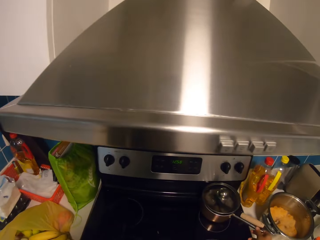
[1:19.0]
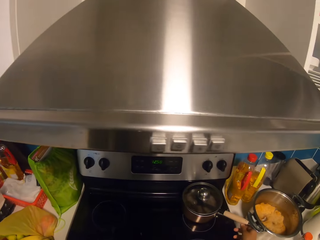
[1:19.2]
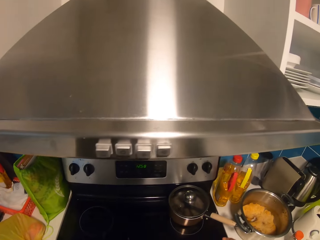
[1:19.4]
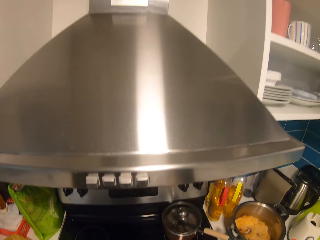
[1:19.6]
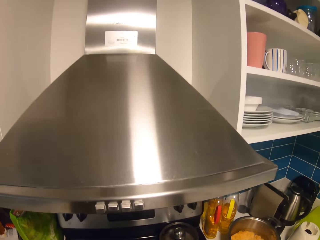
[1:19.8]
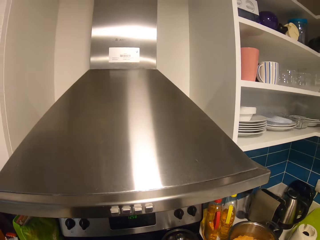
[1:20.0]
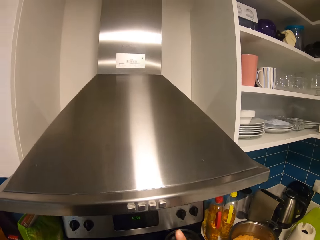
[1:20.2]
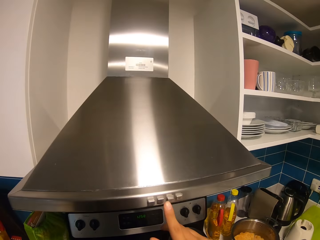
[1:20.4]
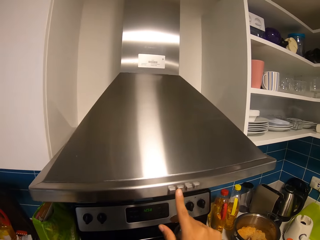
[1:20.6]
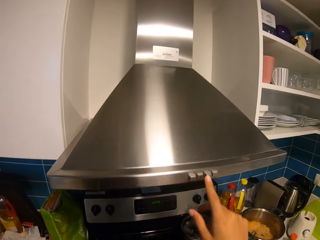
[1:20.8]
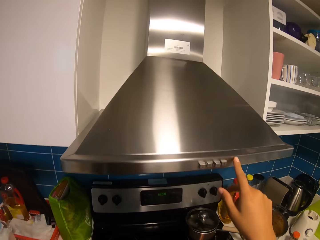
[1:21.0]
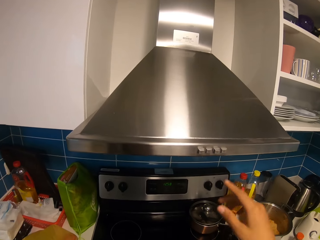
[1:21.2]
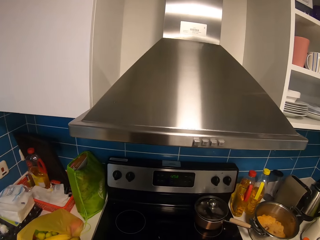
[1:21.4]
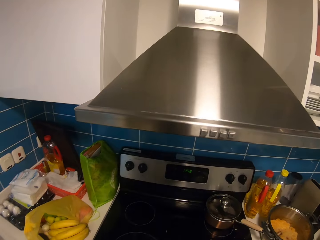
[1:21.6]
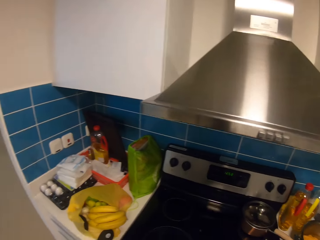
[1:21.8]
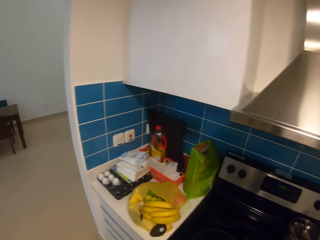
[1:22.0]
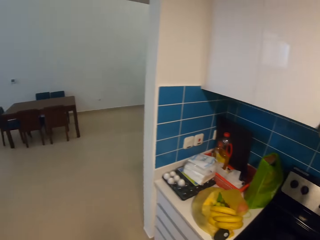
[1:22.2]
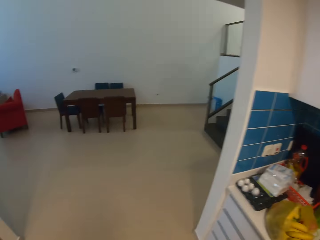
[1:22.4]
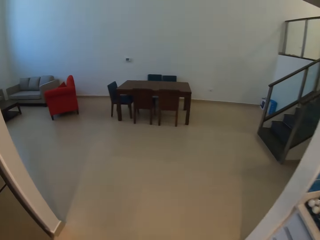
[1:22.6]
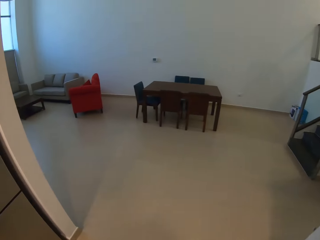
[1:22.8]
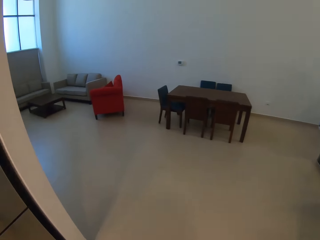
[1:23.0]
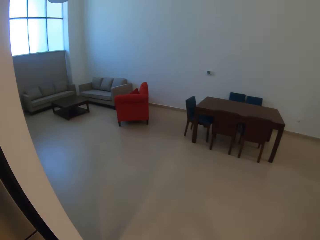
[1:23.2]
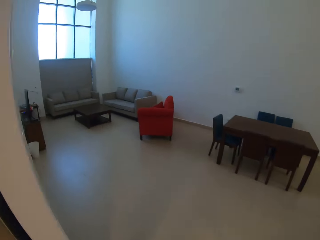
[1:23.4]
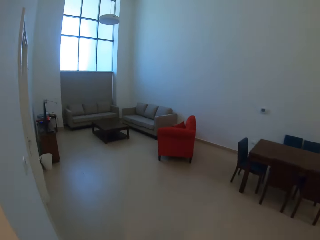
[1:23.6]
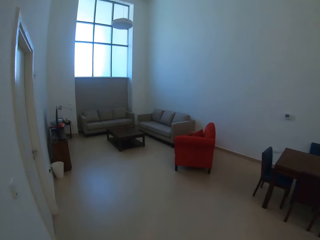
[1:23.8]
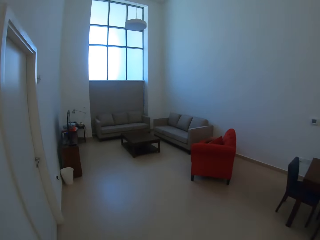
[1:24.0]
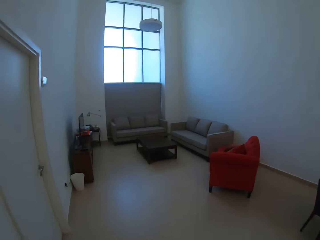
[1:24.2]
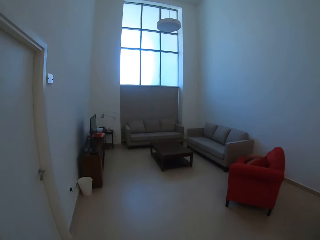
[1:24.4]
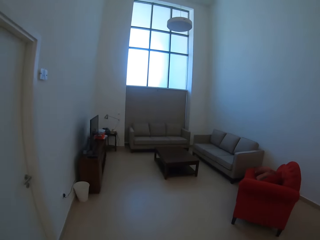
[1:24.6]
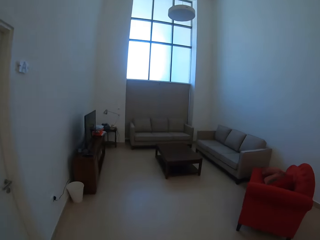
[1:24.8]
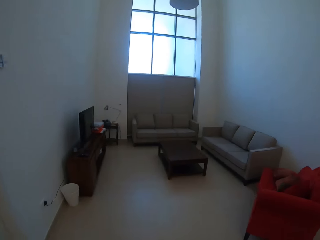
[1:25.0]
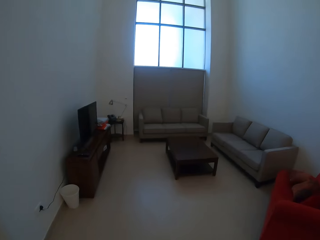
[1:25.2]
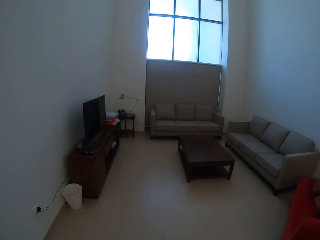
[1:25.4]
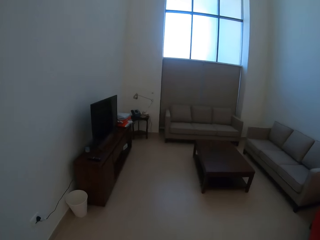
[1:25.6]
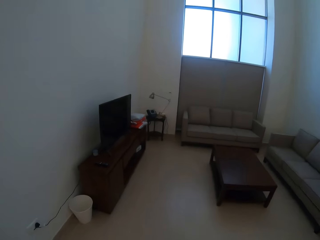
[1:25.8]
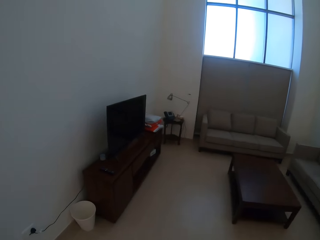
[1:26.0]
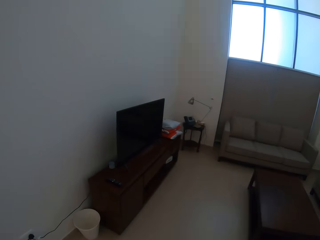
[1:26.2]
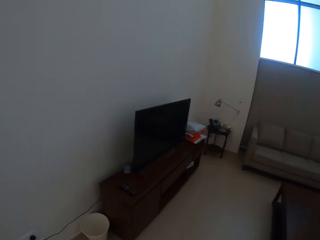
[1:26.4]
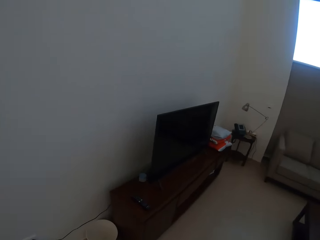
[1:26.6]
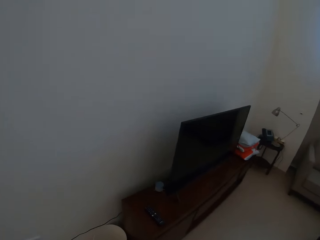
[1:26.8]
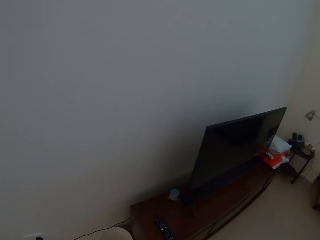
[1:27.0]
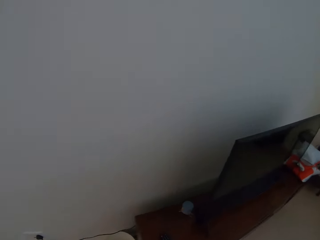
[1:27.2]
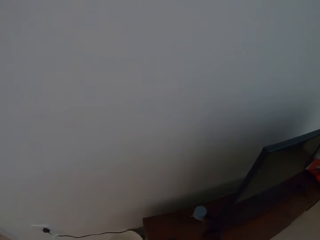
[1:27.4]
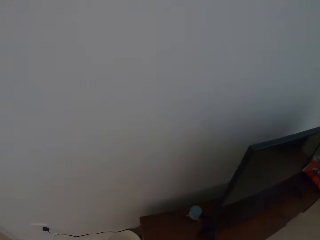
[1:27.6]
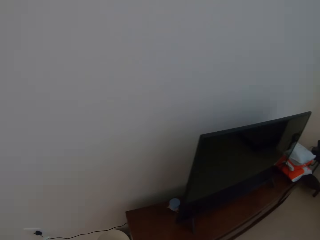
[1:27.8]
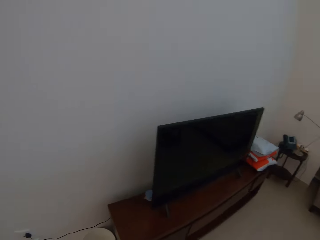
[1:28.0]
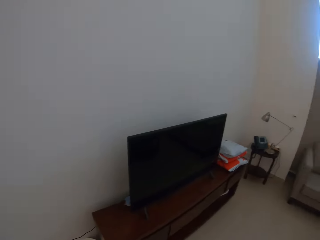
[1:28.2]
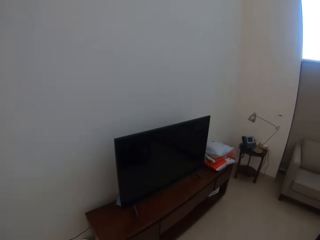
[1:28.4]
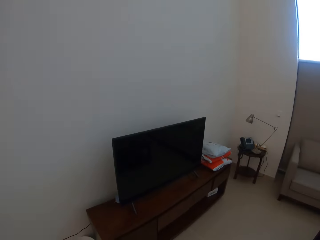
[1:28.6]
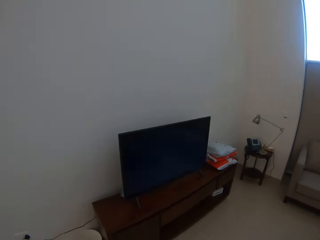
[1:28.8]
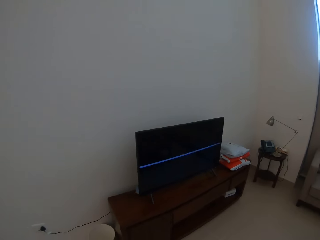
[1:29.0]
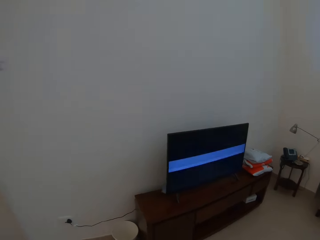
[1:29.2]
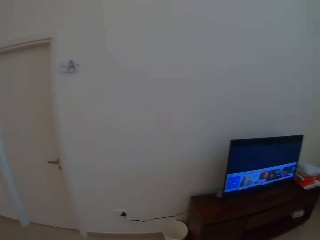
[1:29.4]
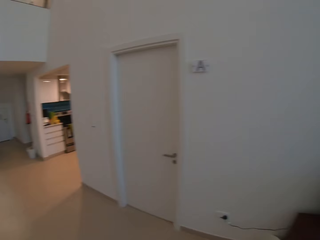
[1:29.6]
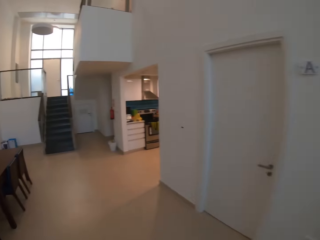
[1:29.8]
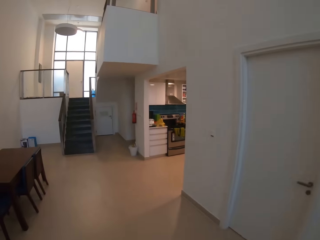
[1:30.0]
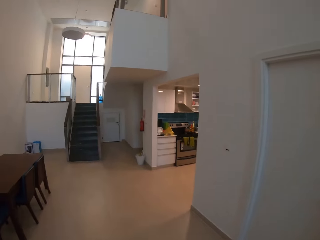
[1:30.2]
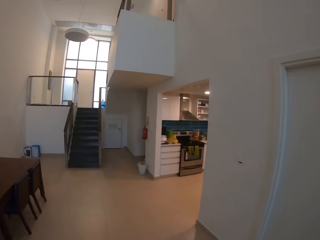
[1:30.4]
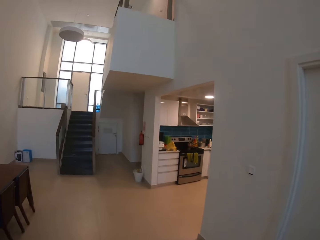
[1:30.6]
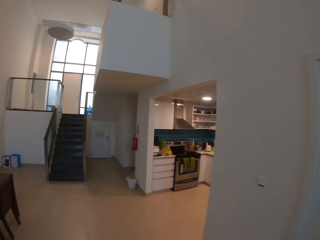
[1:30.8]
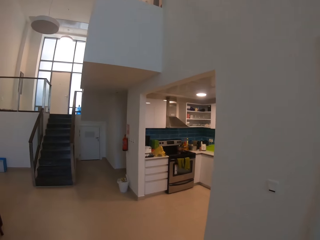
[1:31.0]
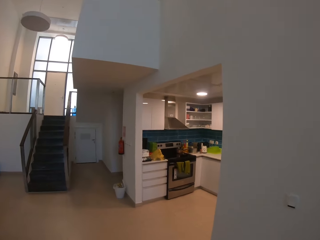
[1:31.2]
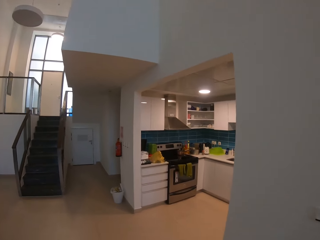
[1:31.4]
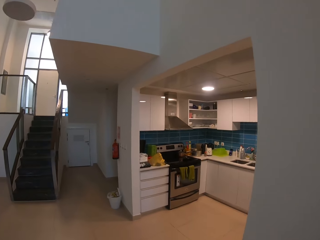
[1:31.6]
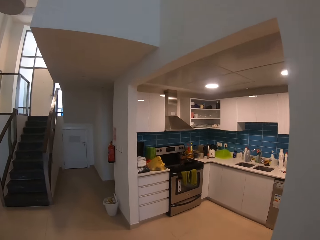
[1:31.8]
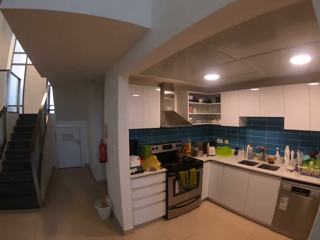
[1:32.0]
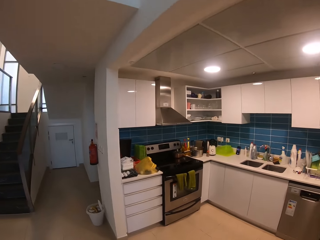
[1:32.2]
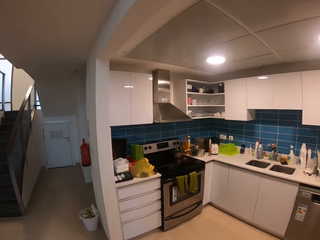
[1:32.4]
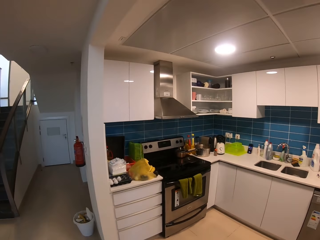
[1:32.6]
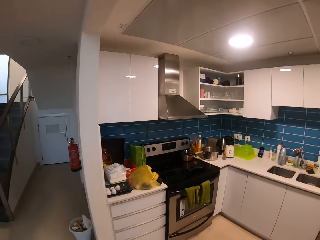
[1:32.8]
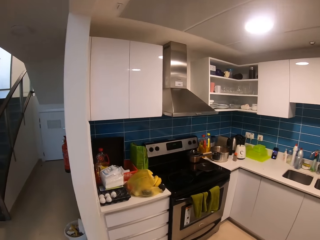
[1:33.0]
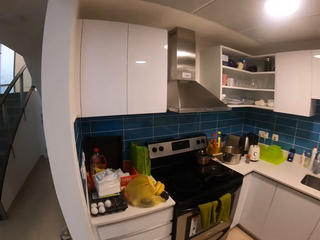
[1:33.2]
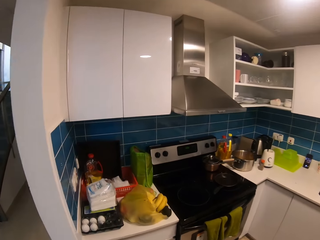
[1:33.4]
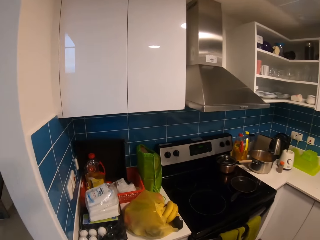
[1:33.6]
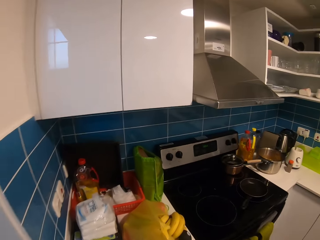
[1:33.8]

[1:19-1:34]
The camera wearer puts a pan on the cooker. They press a button. They walk towards a living room. They pick up a remote. They switch on a television. They walk back to the kitchen.

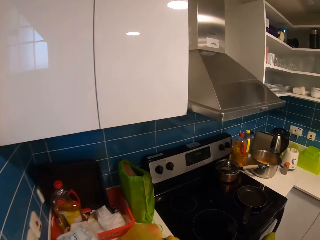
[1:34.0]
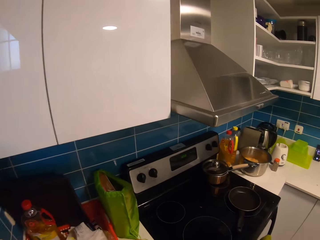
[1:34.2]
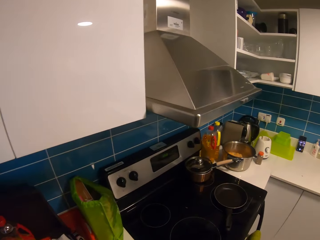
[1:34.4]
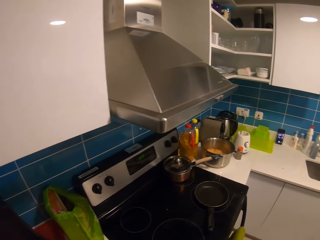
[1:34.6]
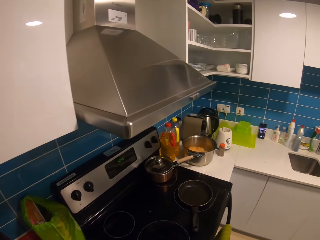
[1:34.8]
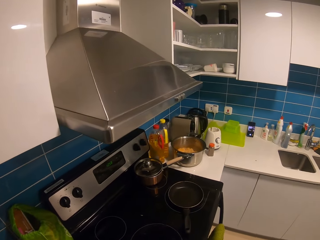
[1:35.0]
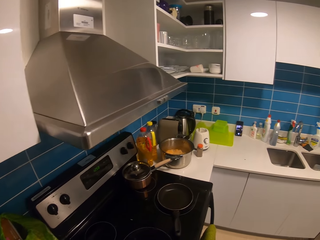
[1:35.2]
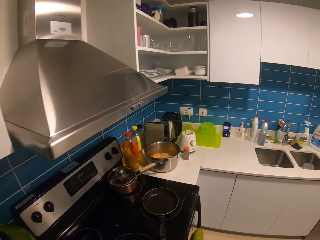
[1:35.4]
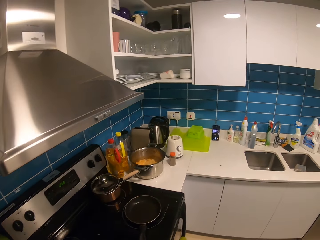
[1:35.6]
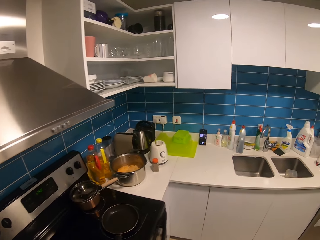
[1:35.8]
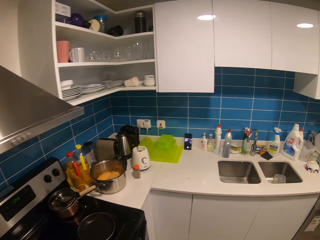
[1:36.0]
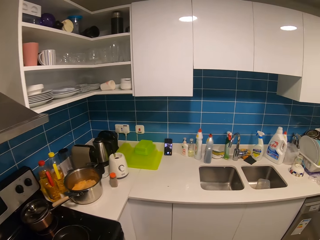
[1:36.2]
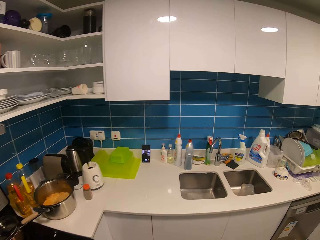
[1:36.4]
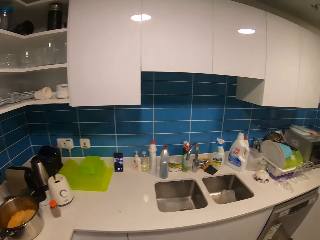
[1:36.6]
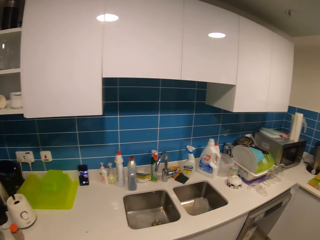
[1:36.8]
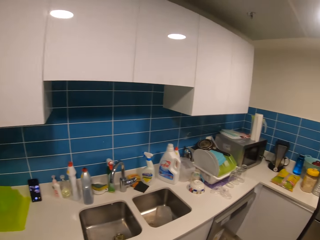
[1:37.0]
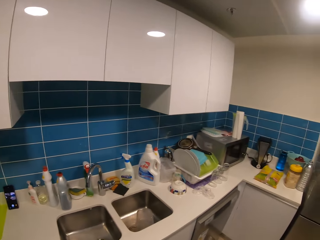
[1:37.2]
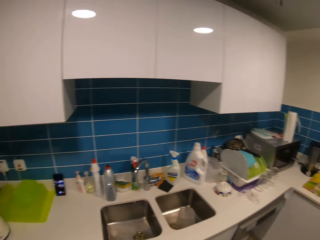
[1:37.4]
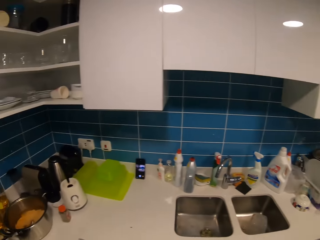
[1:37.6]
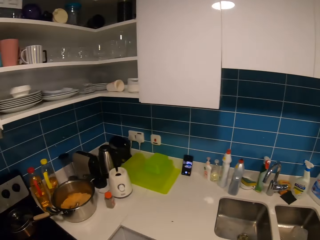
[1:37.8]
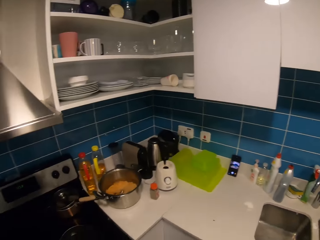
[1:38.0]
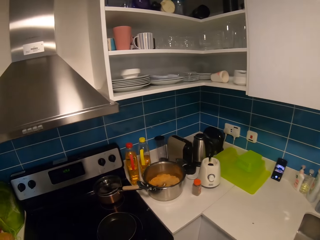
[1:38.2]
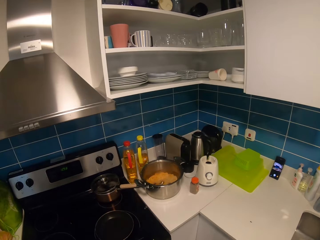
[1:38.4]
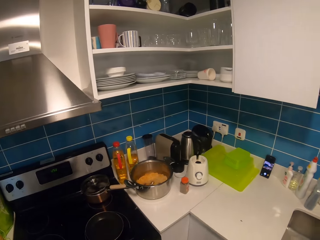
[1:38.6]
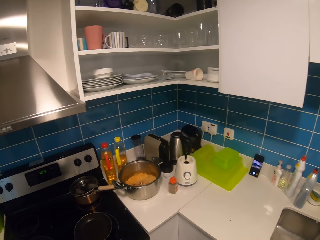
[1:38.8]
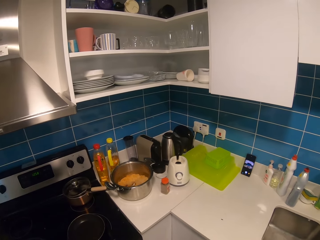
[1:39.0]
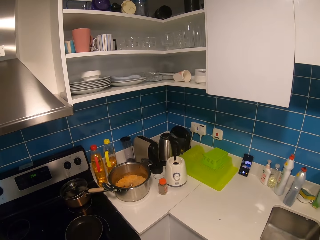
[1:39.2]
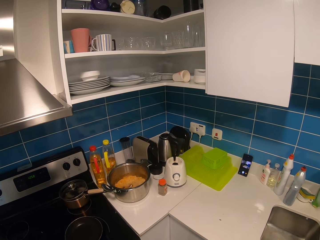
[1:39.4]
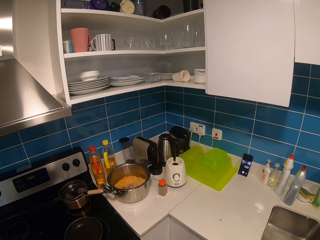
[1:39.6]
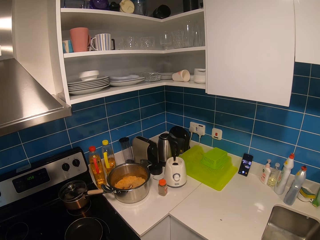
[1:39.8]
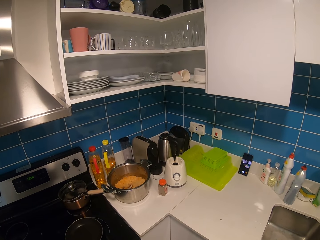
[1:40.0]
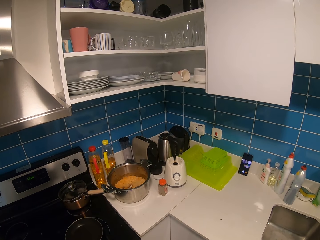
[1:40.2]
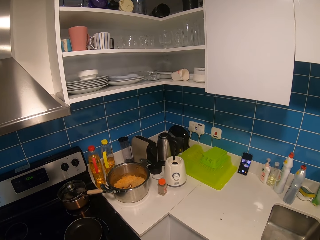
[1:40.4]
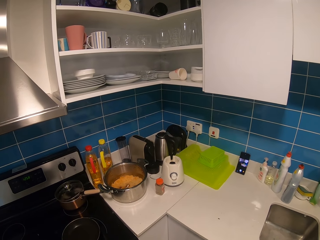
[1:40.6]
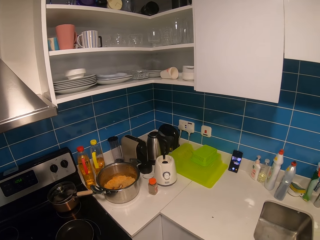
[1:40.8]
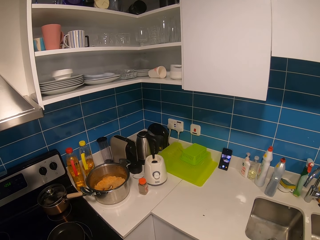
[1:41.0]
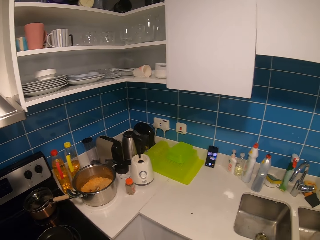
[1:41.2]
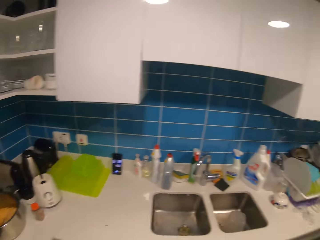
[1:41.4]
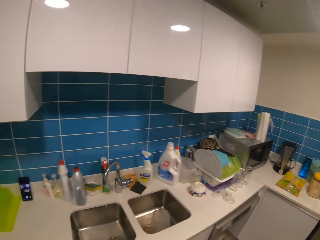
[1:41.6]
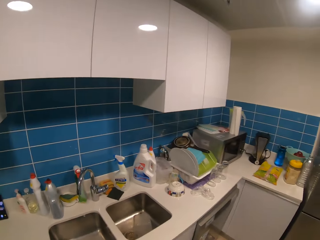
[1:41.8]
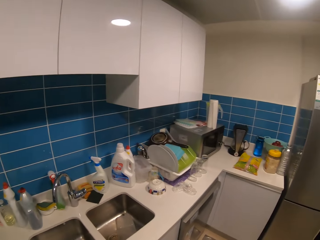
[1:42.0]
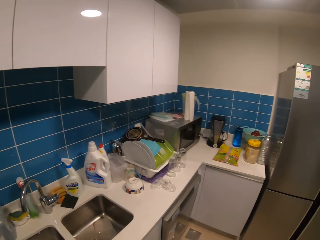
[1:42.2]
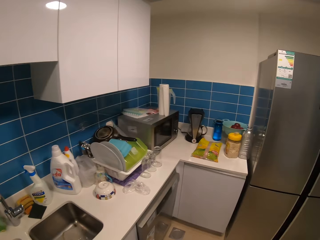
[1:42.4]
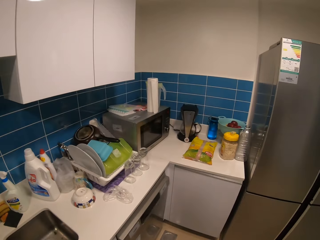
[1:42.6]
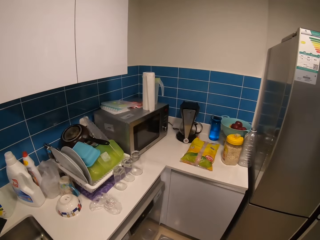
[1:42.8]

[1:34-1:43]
The camera wearer picks up a plastic bag. They touch the polythene bag. They walk towards the sinks. They look around the table.
